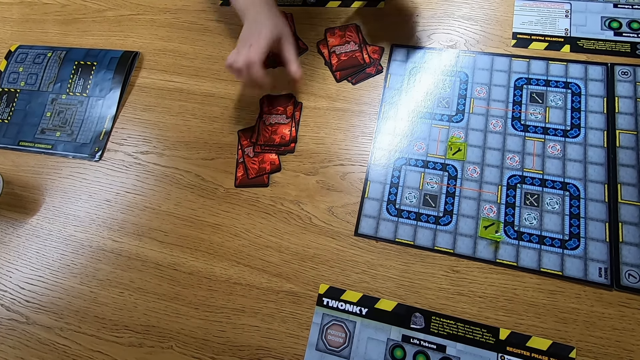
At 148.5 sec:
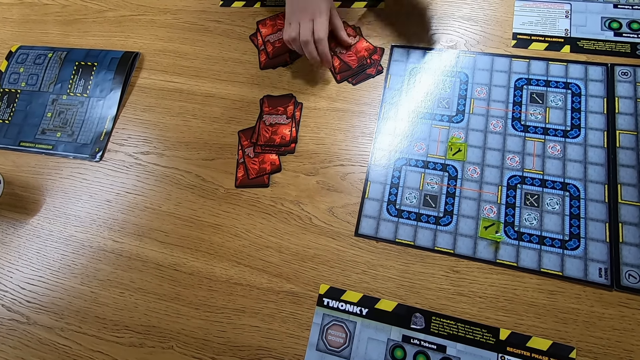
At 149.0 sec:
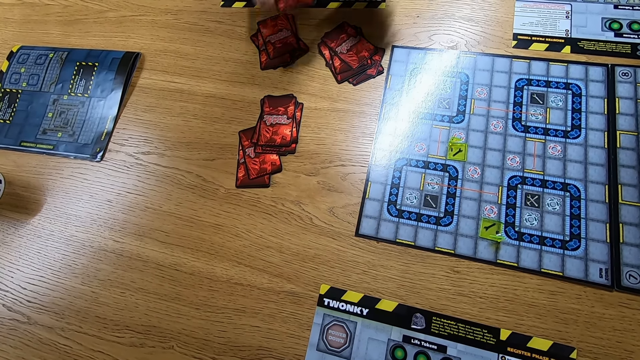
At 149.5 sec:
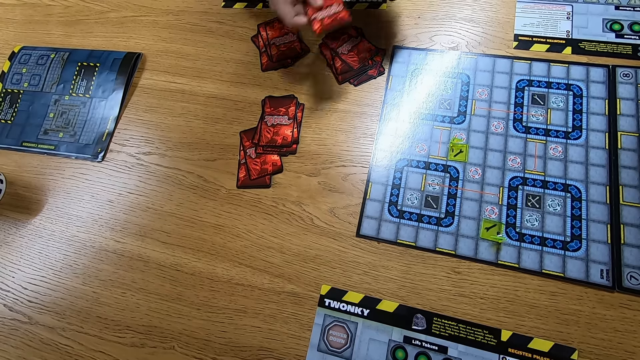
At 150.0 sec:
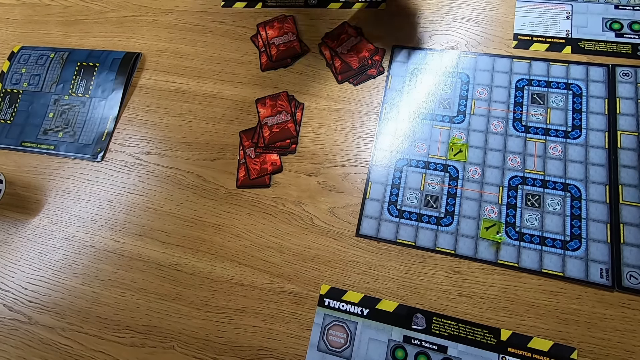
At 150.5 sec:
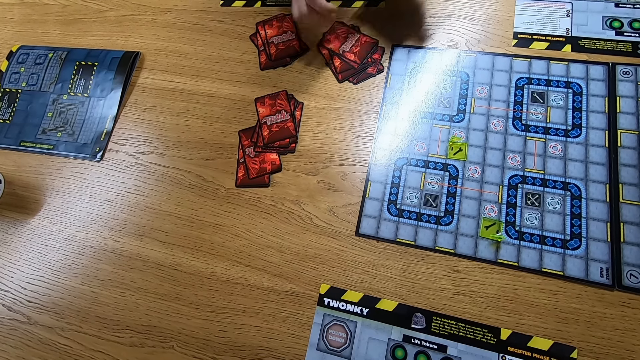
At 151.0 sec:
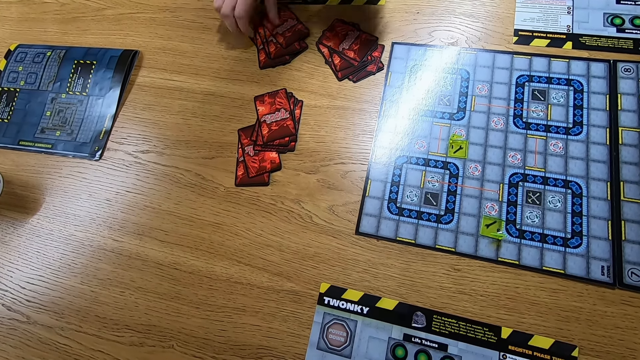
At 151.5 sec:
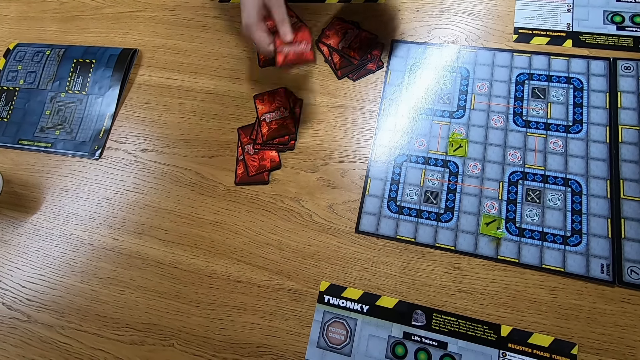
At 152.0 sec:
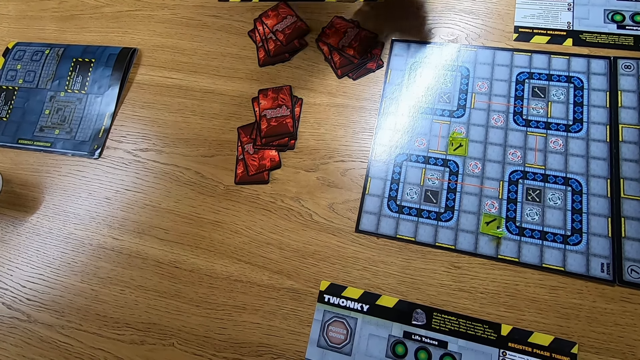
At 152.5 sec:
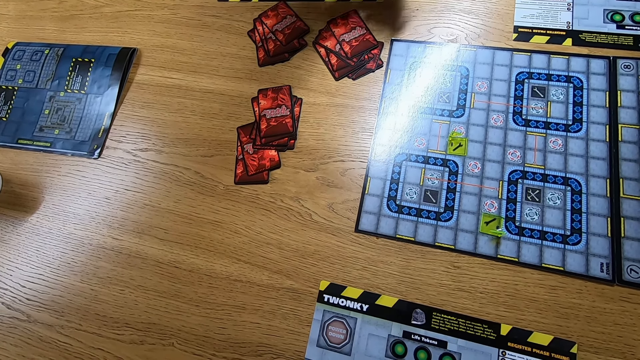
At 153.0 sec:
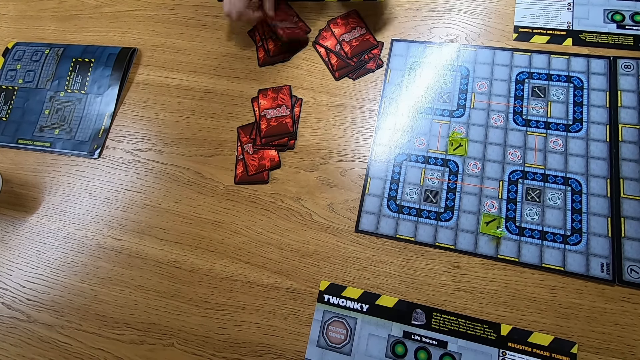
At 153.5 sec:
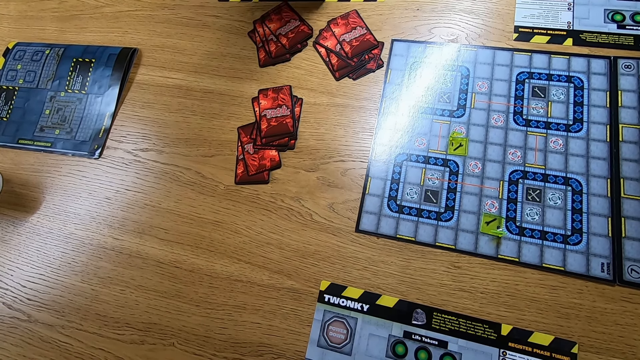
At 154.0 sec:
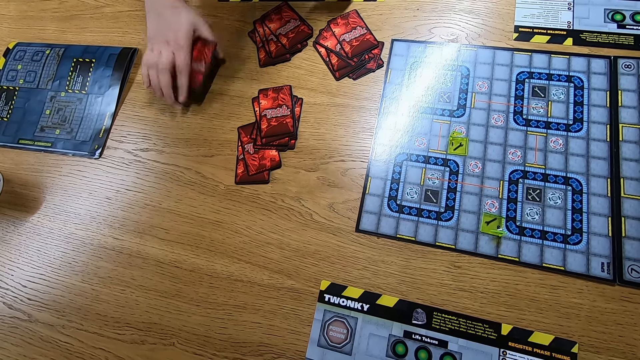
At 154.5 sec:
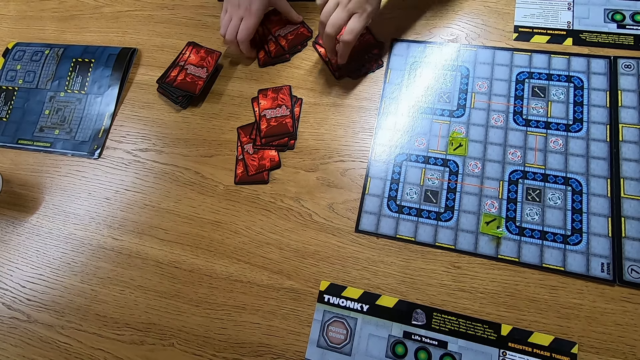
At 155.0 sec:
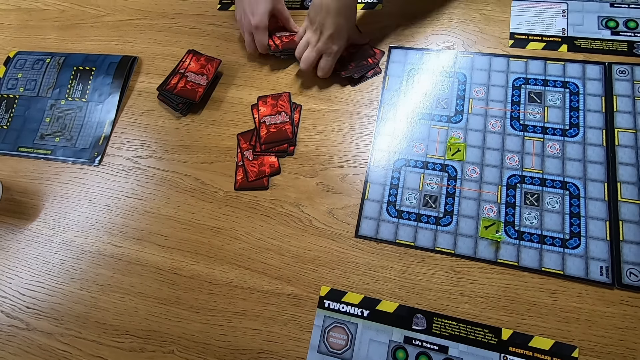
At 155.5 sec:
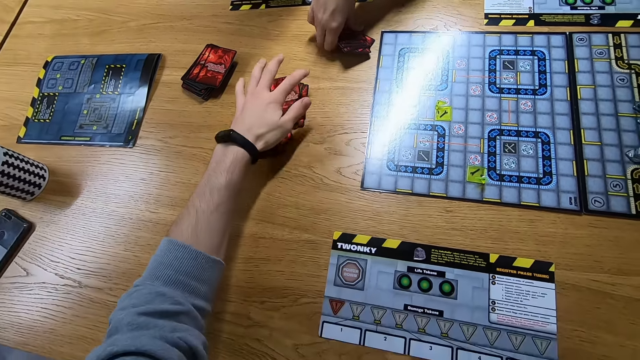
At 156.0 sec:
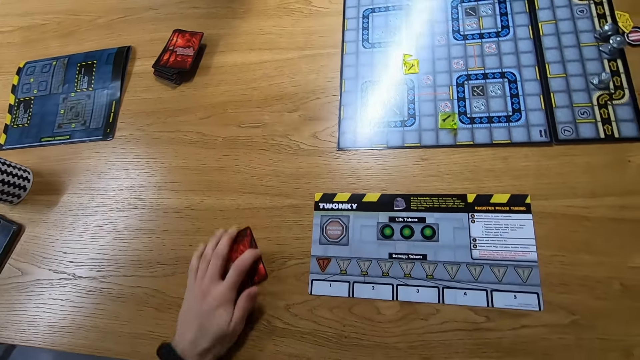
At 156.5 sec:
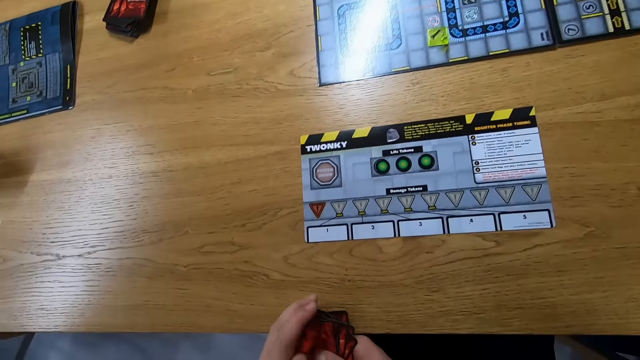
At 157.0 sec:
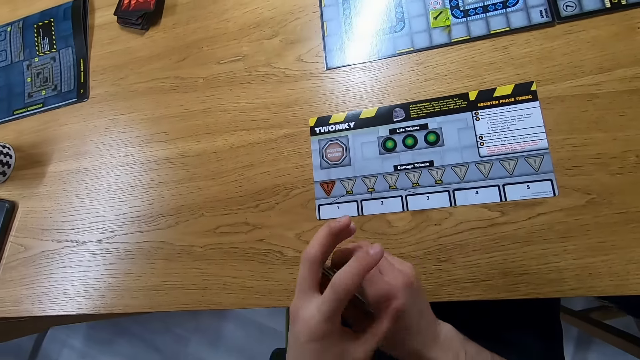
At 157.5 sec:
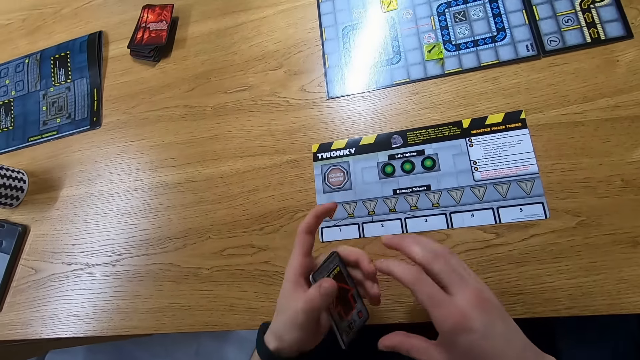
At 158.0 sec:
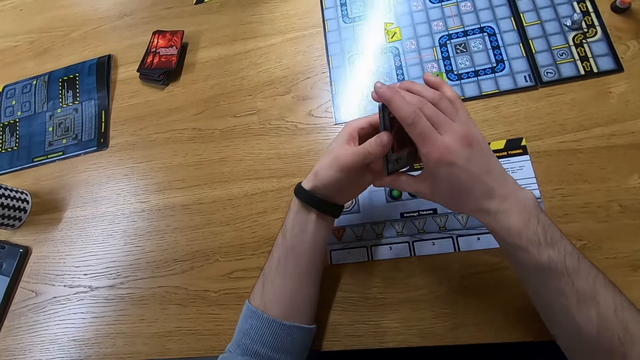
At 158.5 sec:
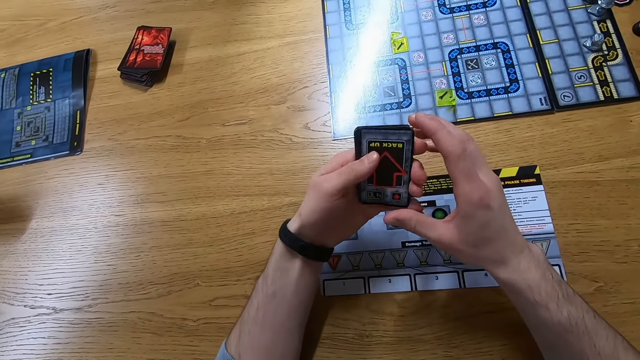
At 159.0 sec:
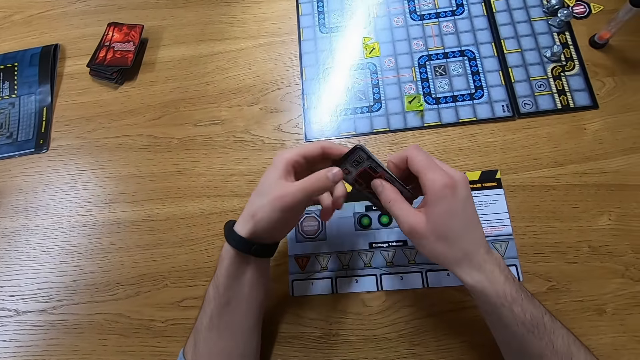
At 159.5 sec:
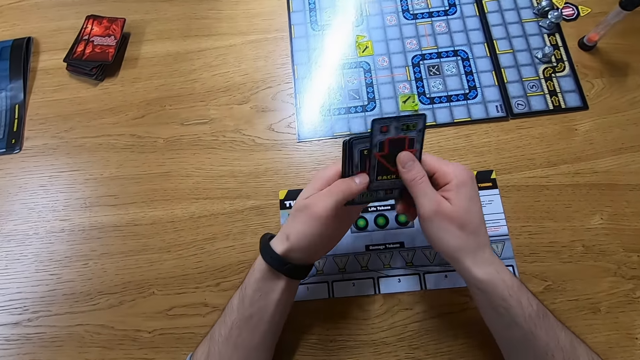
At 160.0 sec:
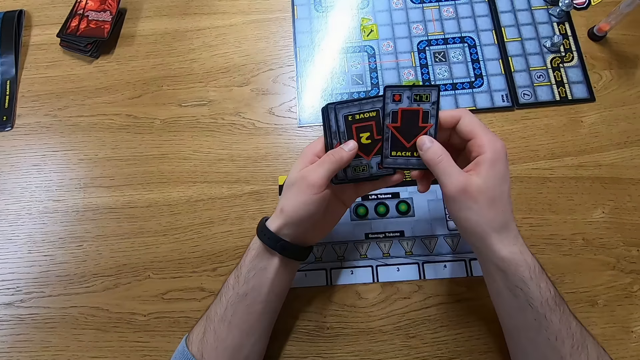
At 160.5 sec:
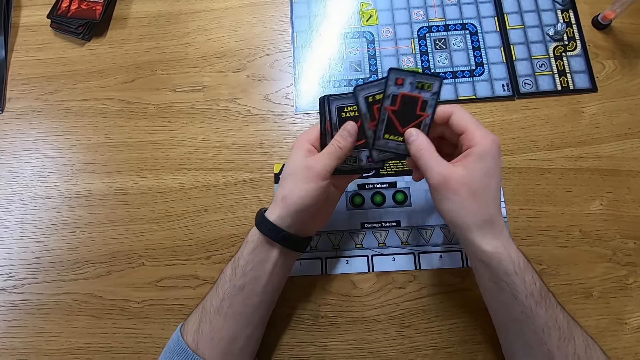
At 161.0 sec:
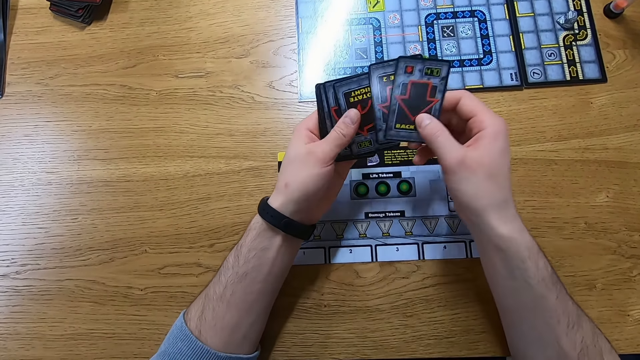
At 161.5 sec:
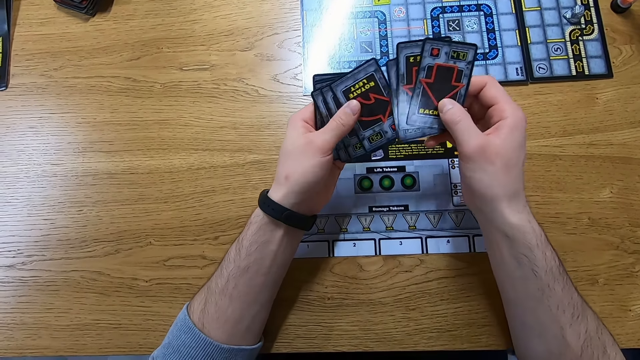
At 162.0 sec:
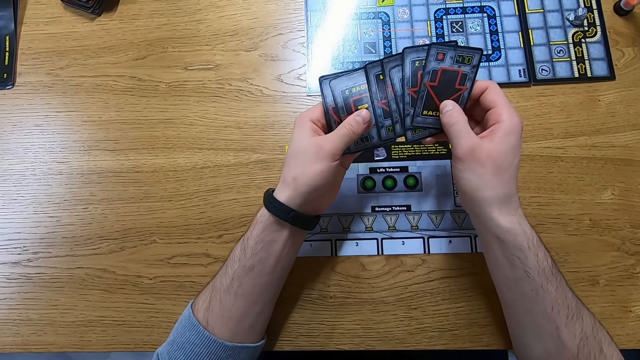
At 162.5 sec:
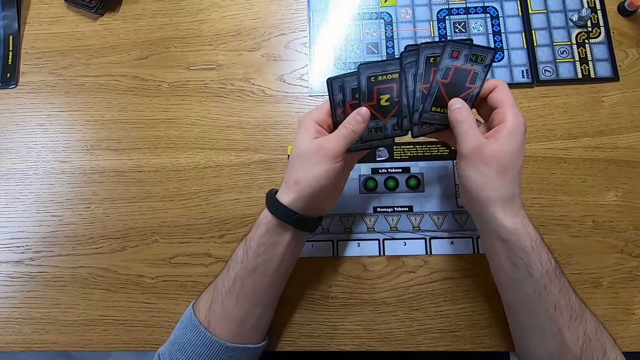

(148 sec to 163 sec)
The camera wearer picks the cards on the table. A lady picks the cards. The camera wearer holds the cards. They turn the cards. They reshuffle the cards. They look at the cards.

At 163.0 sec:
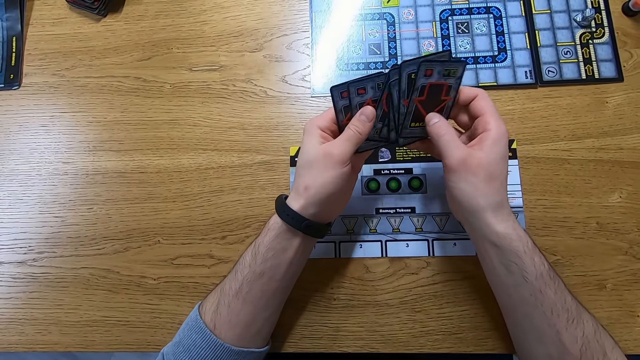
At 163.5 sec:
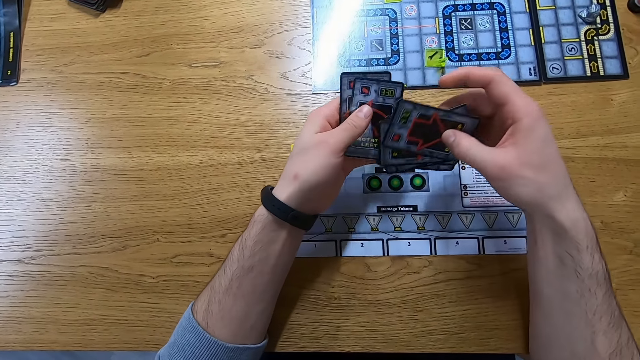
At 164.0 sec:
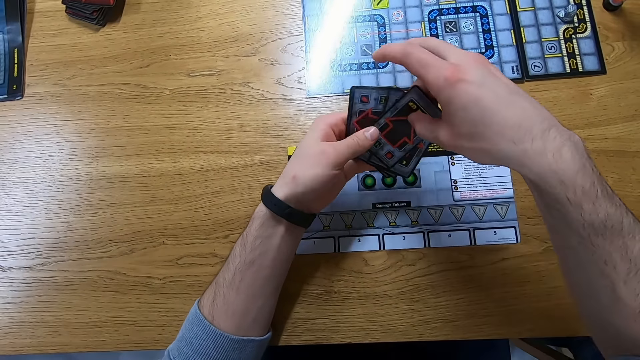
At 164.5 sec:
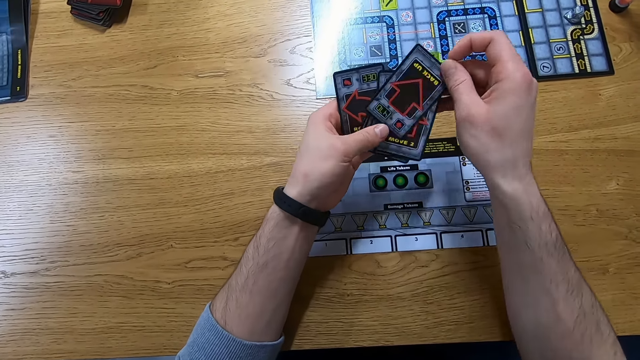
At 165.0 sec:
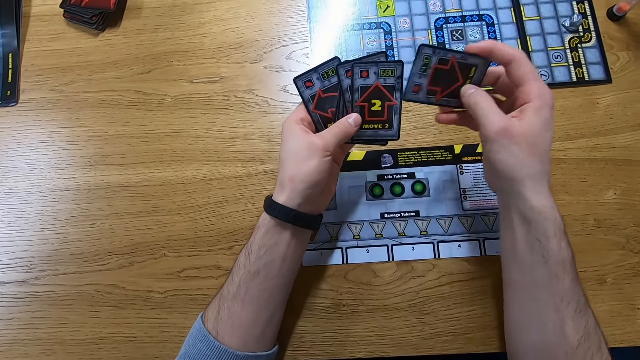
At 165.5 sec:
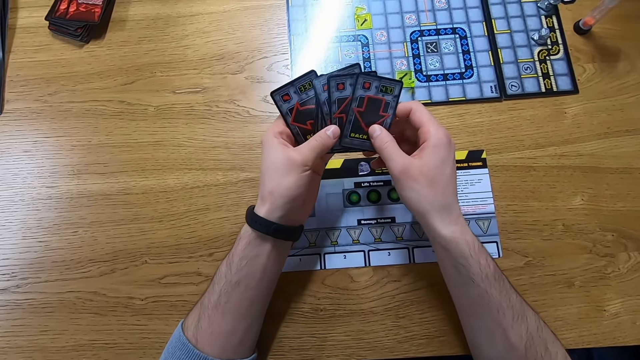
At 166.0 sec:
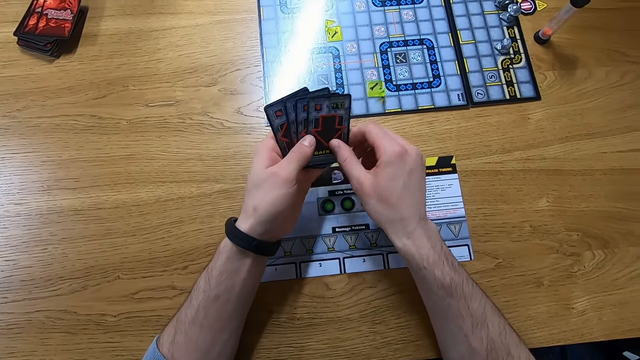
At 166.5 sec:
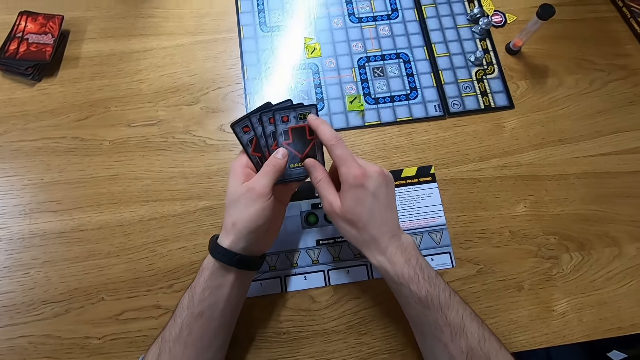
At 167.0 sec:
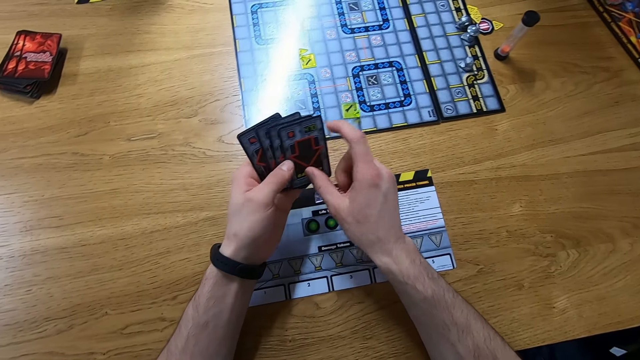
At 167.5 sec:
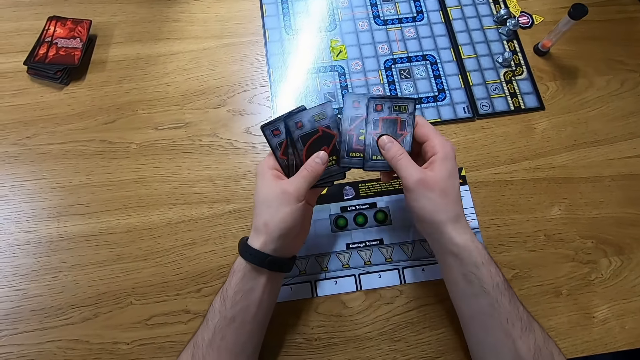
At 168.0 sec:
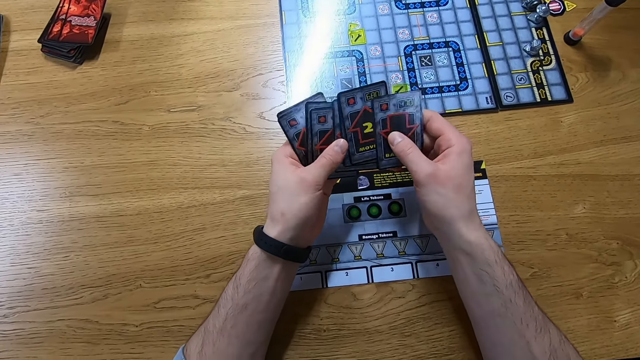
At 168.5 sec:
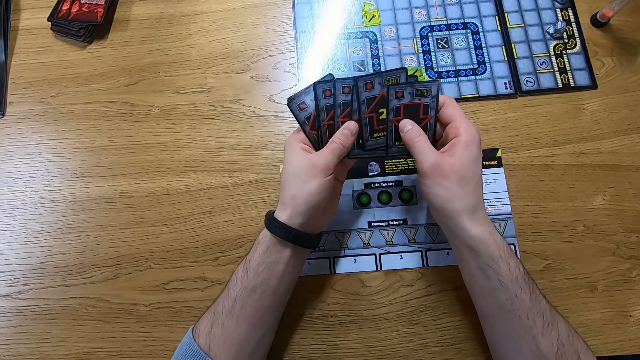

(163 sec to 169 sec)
The camera wearer turns the cards. They look at the cards.
